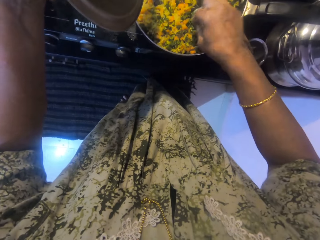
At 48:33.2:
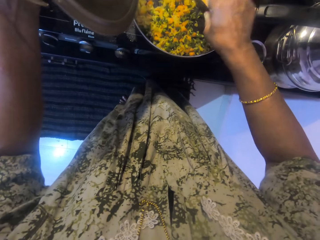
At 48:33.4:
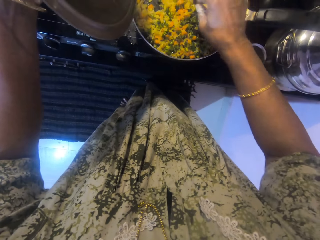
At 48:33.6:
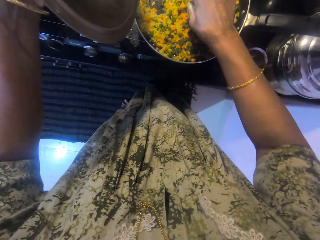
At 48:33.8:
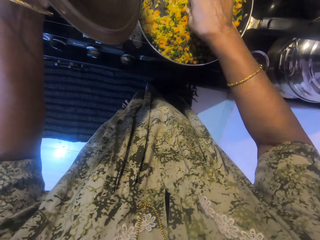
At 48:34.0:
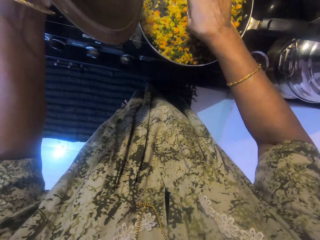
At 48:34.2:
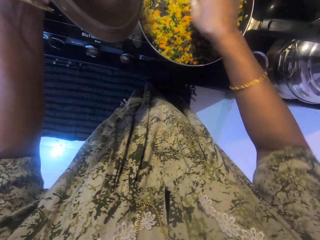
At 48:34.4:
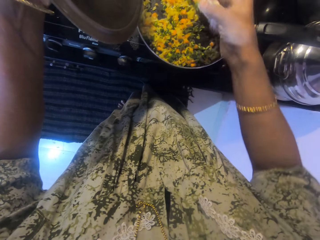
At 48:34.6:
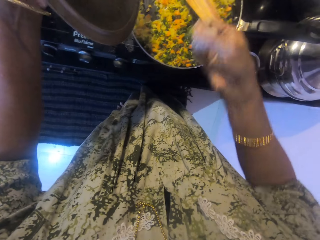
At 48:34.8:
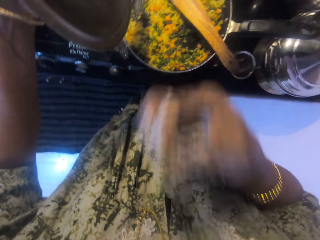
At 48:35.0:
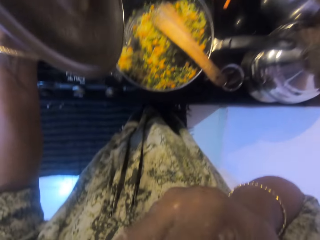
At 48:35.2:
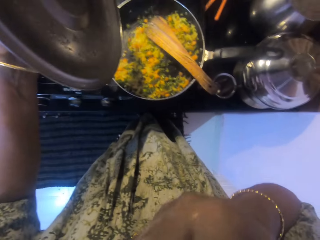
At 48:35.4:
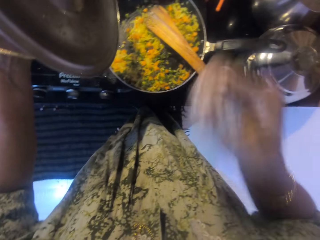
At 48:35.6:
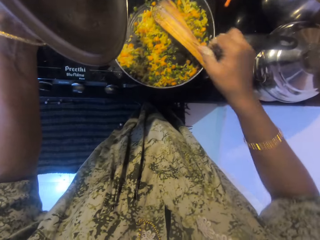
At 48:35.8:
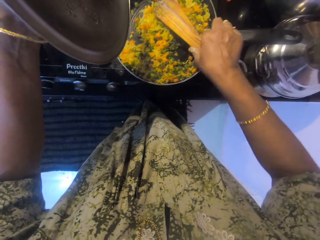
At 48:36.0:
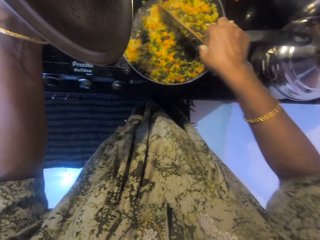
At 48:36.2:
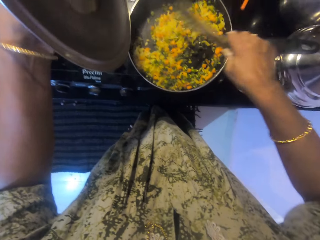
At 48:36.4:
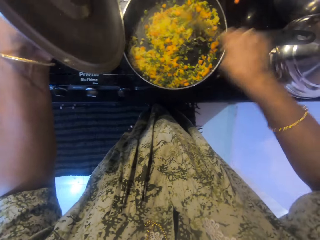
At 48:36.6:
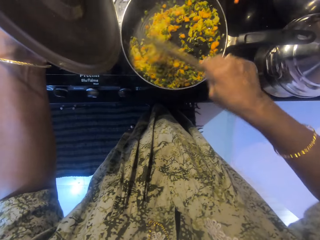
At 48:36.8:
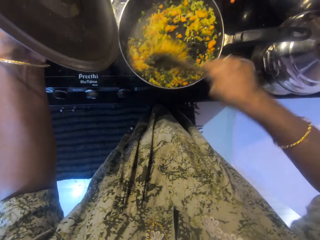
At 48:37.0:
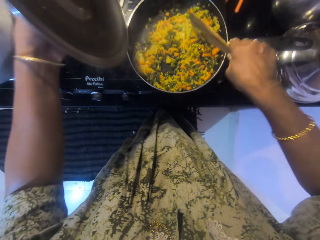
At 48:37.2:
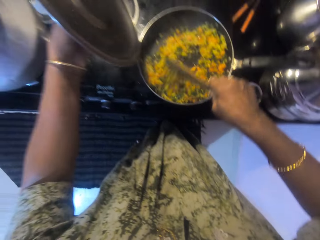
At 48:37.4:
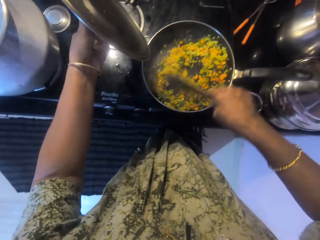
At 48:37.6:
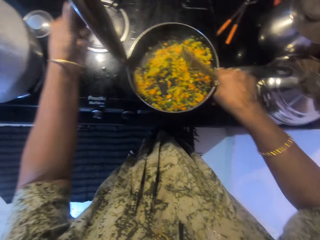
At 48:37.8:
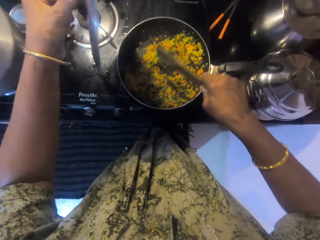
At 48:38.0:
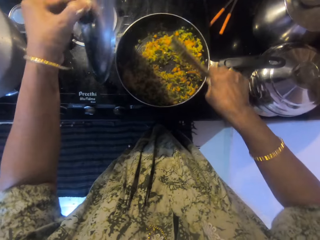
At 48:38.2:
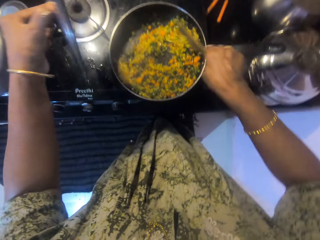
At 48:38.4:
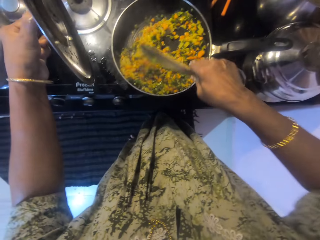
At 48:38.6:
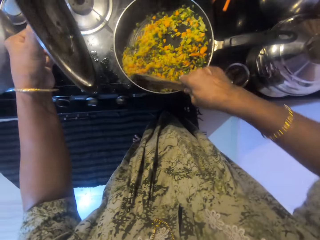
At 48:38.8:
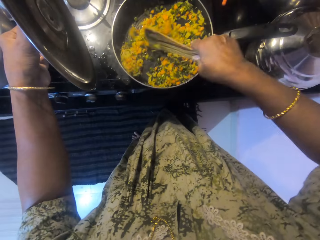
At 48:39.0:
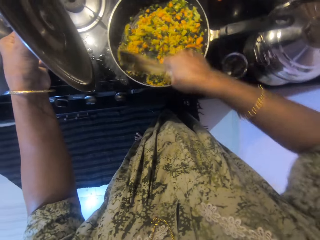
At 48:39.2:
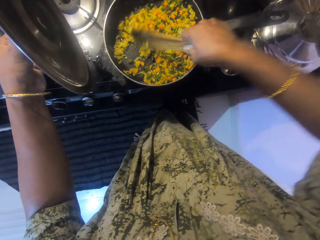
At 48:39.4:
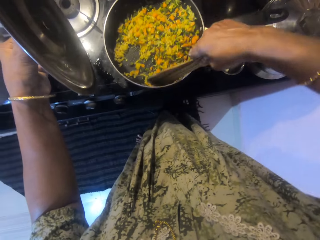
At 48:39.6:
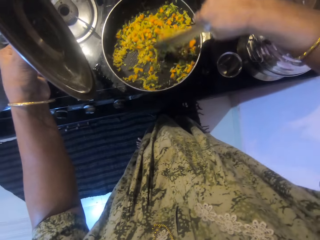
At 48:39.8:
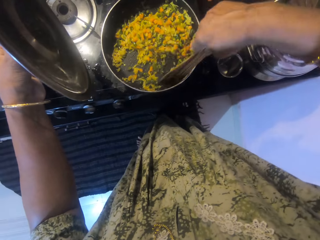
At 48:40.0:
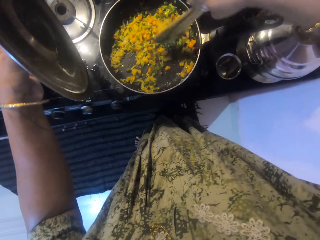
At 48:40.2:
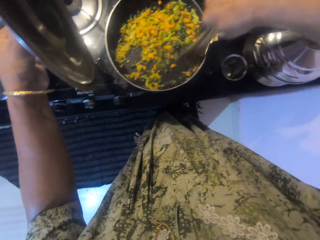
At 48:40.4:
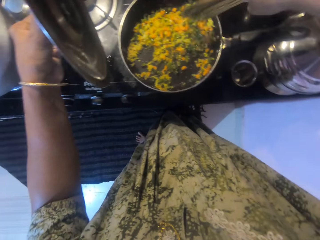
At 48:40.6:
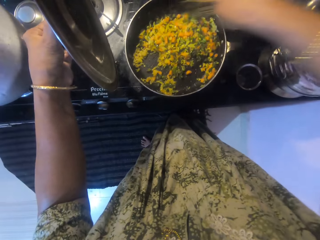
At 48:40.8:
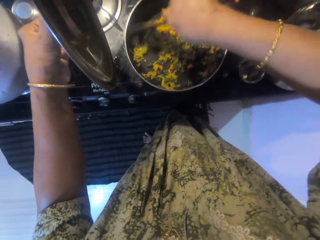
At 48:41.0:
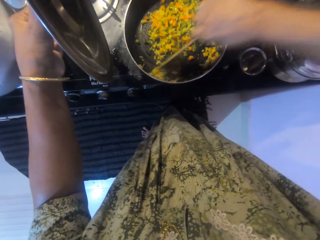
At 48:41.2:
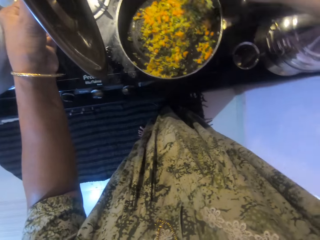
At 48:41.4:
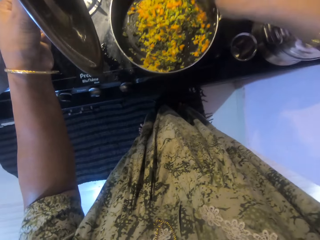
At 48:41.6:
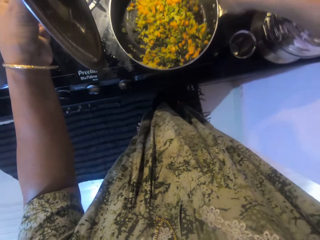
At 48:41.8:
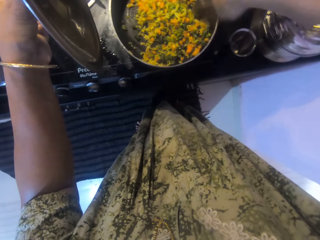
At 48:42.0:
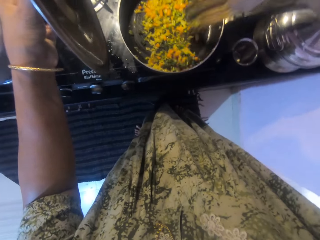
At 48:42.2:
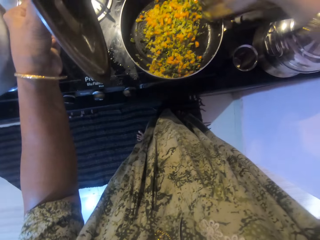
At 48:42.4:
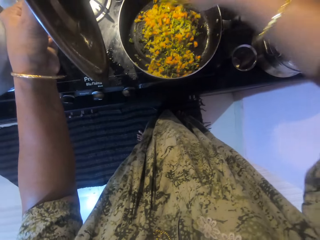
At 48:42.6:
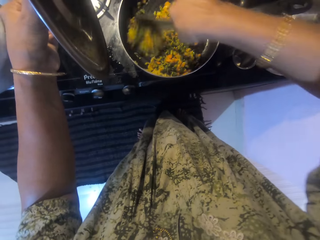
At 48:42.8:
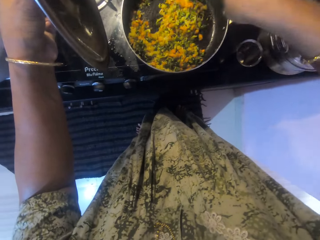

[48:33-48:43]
The camera wearer moves the hand over the pan. They pick up something in the pan. They taste something. They pick up the wooden flat spoon on the pan. They stir food in the pan with the wooden flat spoon.

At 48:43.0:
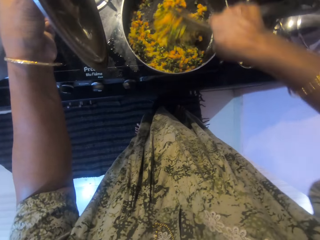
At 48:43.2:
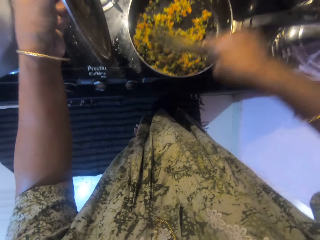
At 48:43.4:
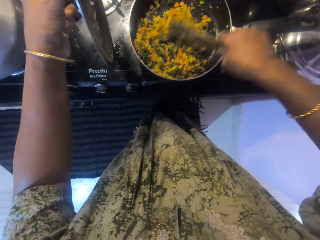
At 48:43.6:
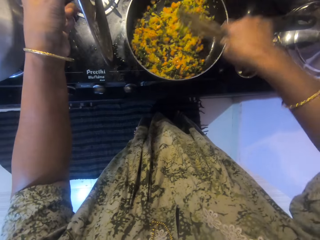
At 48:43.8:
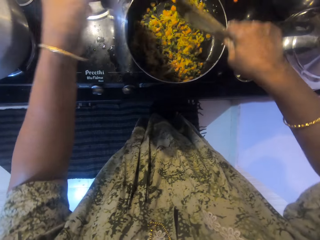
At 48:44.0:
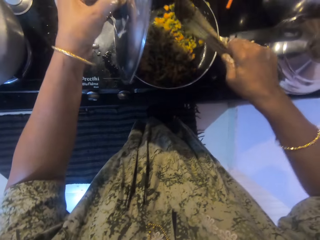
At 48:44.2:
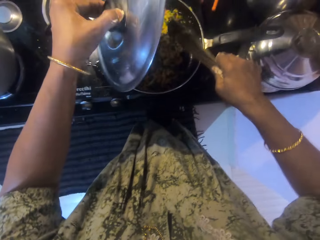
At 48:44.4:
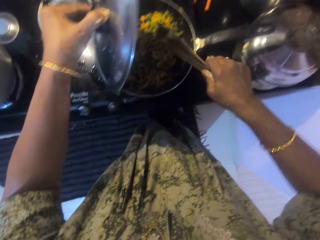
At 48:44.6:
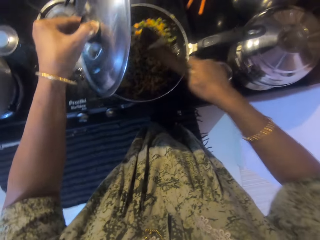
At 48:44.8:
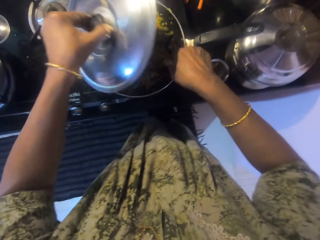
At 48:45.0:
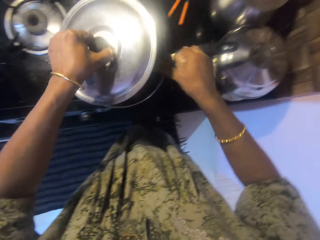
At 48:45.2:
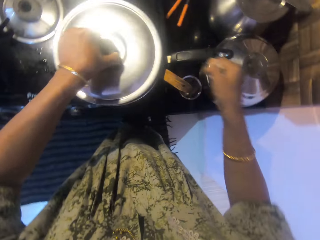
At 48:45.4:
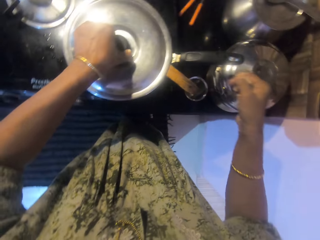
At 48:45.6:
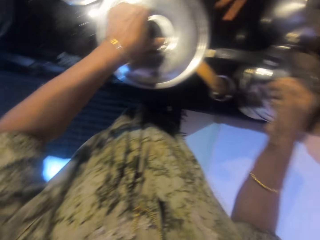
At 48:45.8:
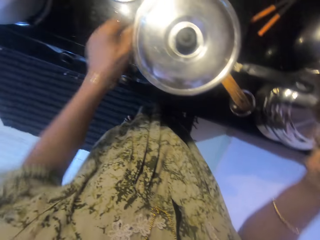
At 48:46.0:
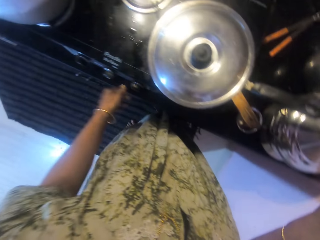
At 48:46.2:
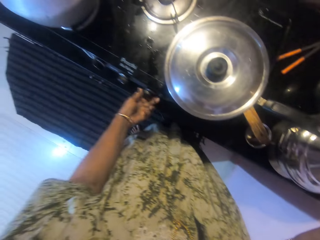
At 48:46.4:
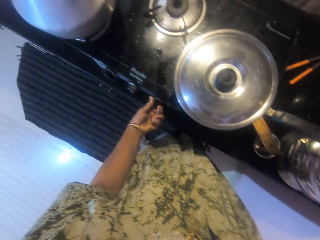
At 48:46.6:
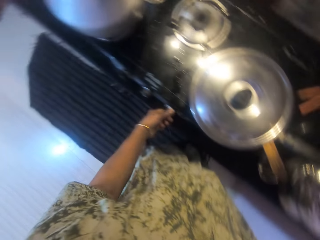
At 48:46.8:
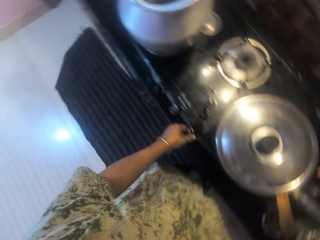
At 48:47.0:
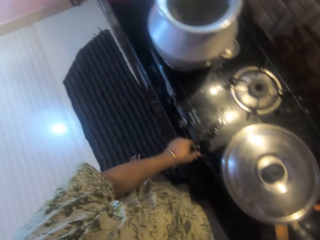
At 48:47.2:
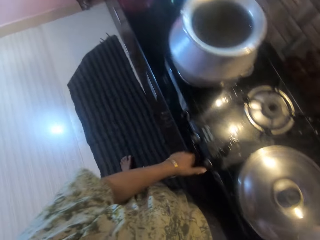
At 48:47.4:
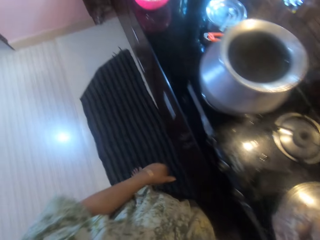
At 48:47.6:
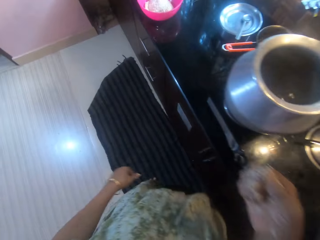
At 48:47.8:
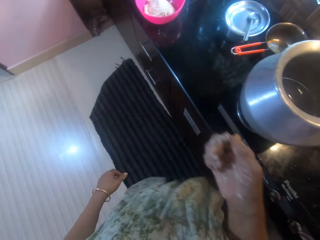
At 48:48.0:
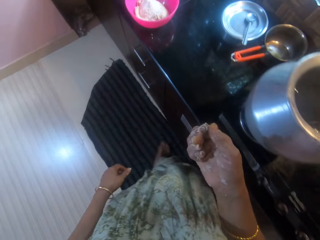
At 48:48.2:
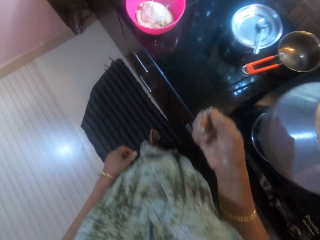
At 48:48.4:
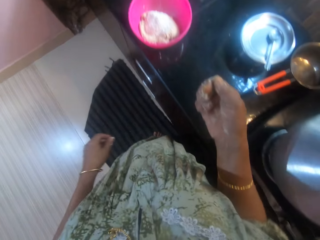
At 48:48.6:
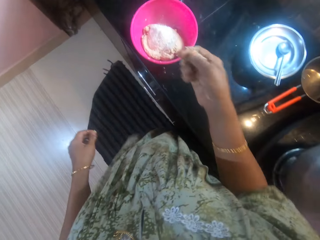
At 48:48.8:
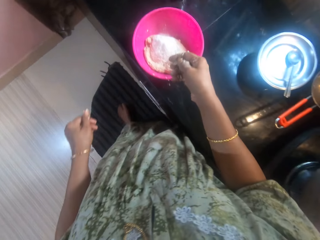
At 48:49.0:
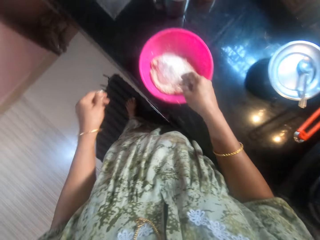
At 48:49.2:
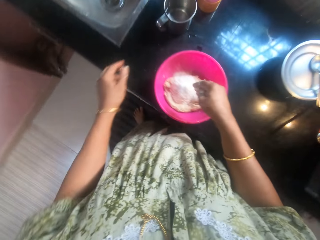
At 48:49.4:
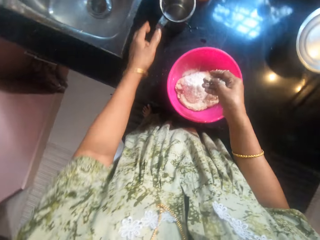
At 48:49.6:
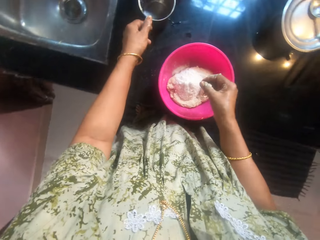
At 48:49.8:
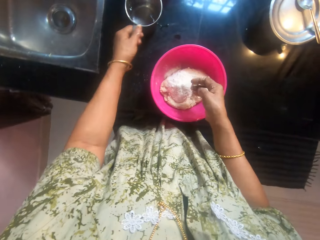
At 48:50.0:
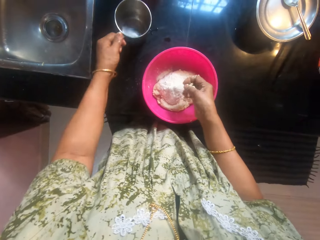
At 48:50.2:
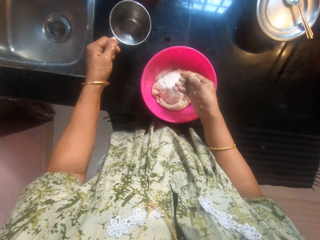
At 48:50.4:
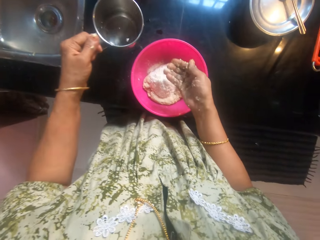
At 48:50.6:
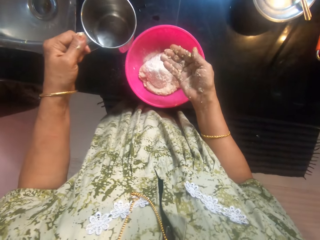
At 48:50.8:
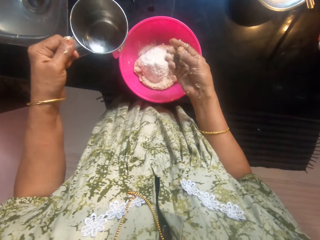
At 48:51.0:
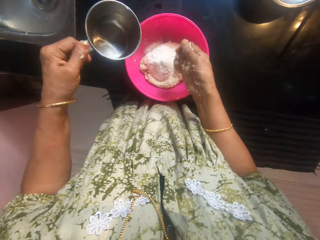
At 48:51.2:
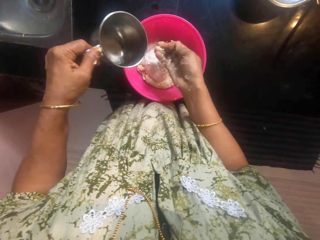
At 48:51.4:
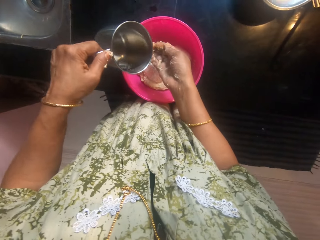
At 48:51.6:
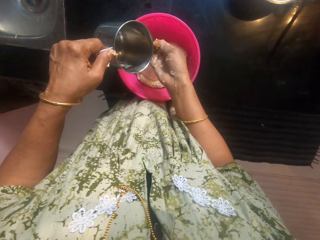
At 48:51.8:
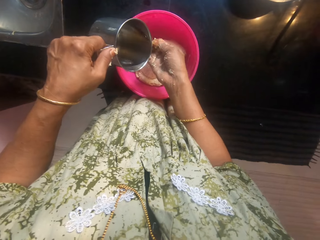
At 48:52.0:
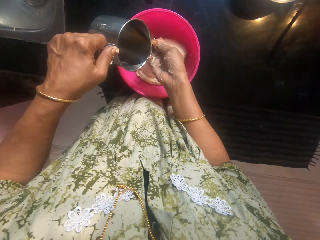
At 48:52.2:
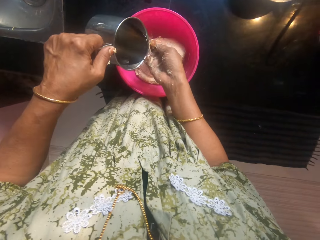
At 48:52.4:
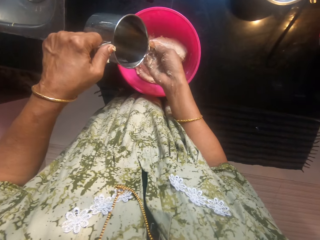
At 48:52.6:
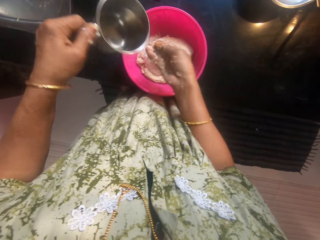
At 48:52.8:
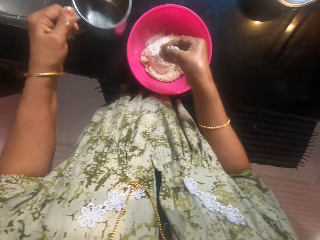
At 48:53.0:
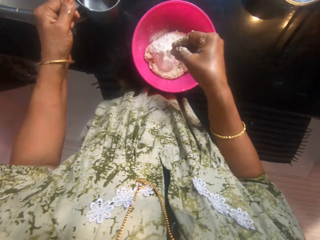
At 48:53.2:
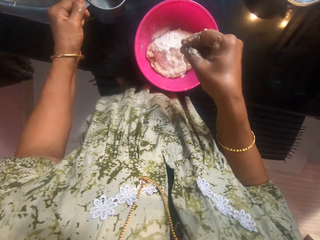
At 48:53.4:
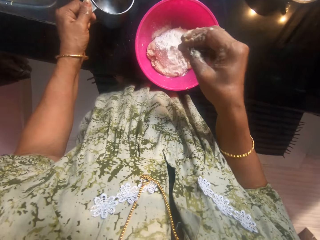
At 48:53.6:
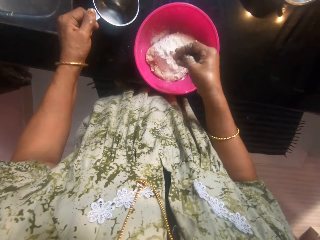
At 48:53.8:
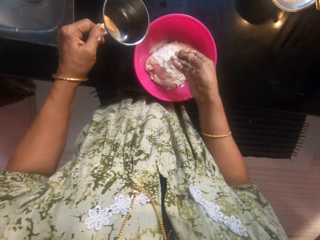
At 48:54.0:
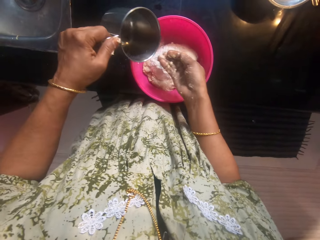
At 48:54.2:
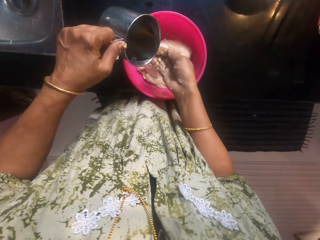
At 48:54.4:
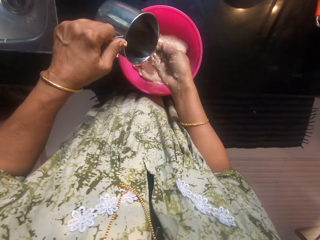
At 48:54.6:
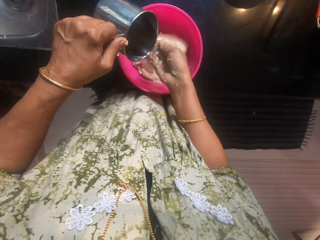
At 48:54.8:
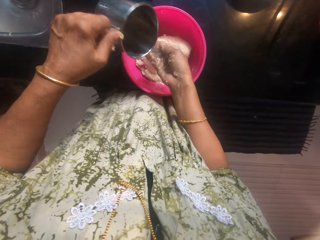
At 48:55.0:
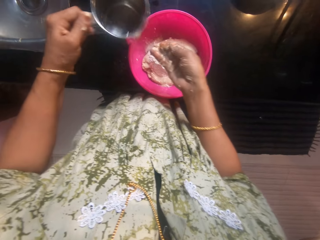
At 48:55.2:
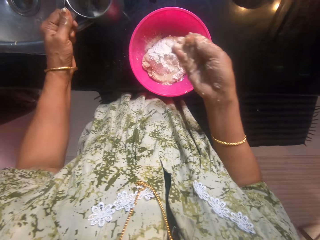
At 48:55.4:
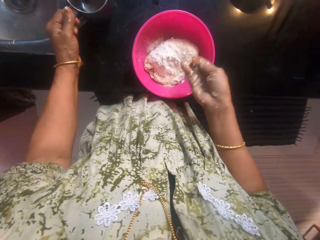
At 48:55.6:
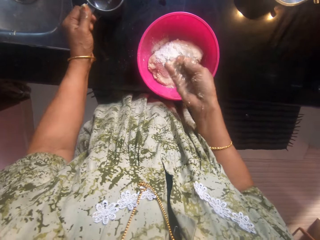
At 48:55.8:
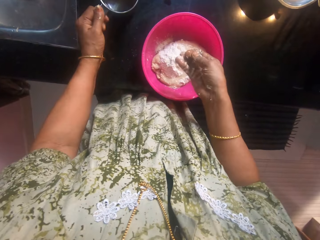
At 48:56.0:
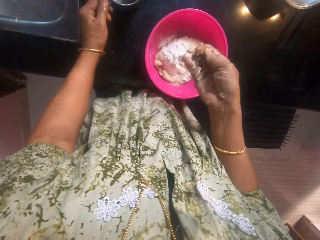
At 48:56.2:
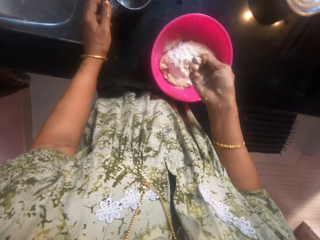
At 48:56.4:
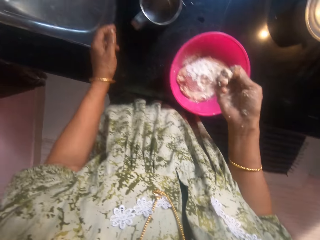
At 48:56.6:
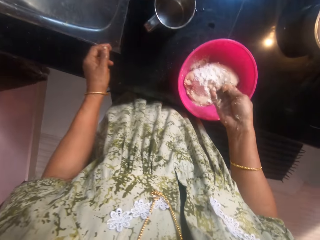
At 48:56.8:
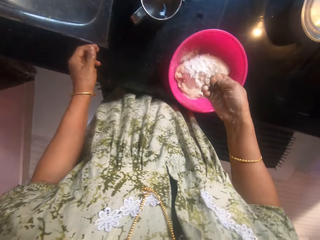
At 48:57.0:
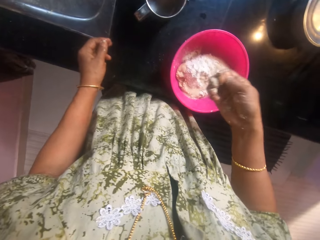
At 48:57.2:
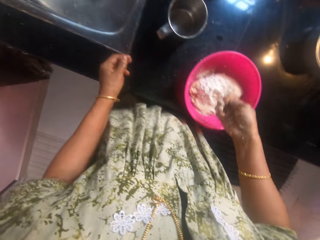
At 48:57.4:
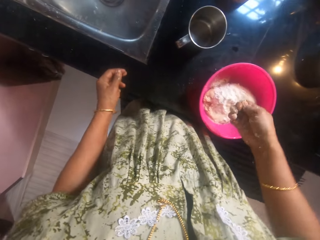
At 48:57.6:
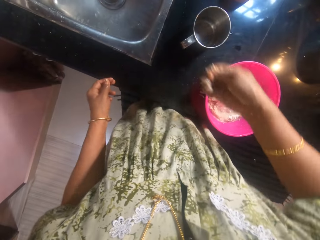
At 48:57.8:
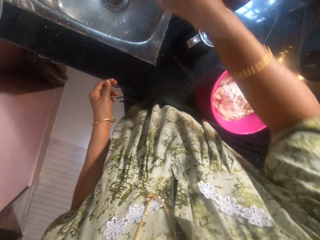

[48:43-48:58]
The camera wearer holds the pan lid close to the pan. They put the wooden flat spoon in the pan. They cover the pan with its lid. They turn the gas cooker knob. They walk around. They take a cup of water on the counter. They turn the fingers. They put water in the hand with the cup. They pour the water in the hand into the dough. They put water in the hand with the cup. They pour the water in the hand into the dough. They put the cup on the countertop. They pour the water in the hand into the dough.
